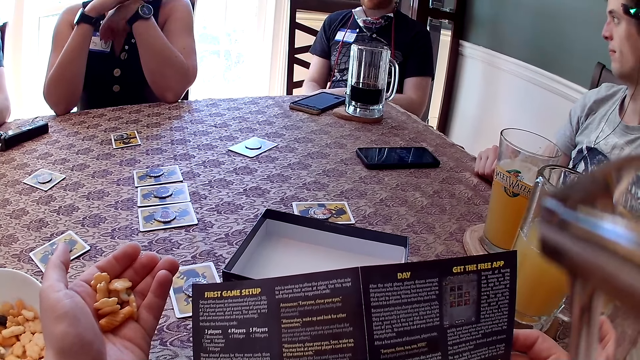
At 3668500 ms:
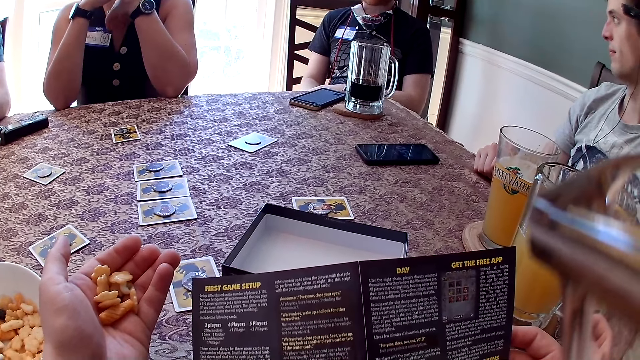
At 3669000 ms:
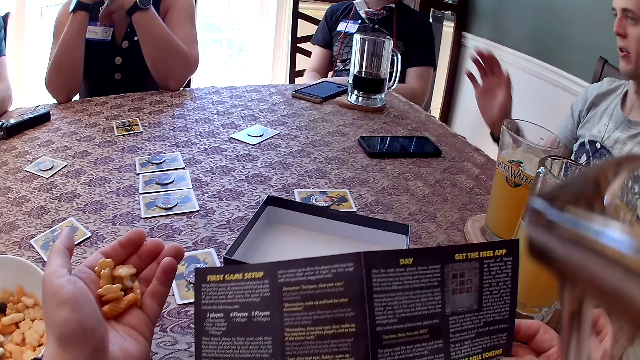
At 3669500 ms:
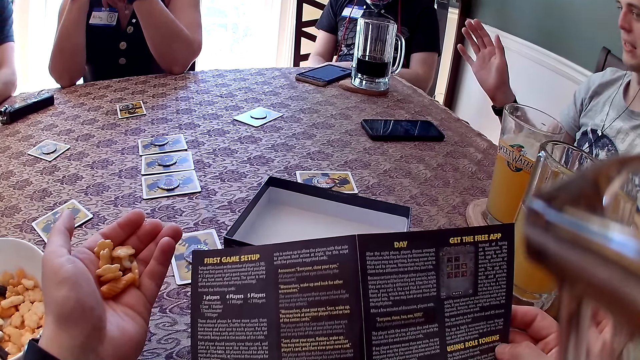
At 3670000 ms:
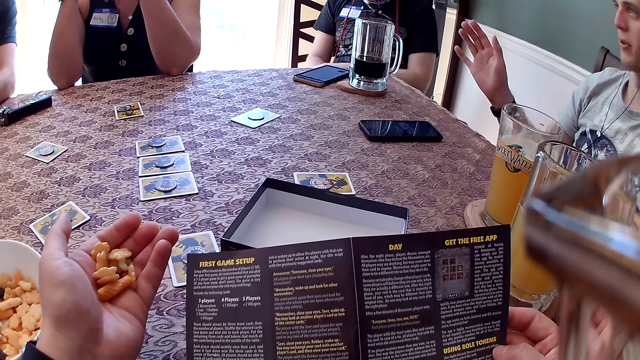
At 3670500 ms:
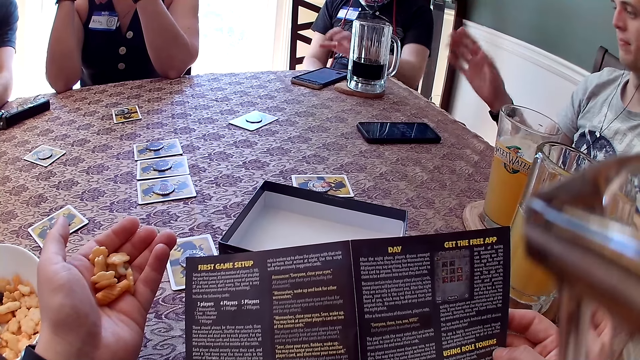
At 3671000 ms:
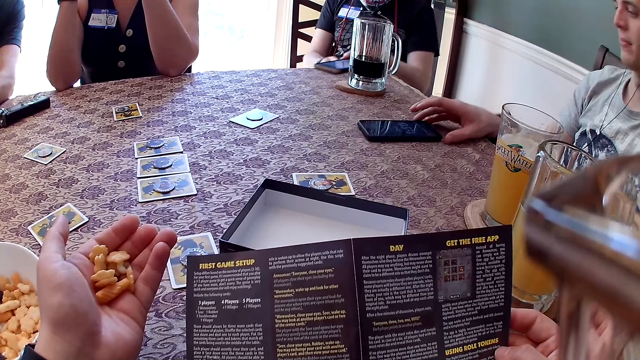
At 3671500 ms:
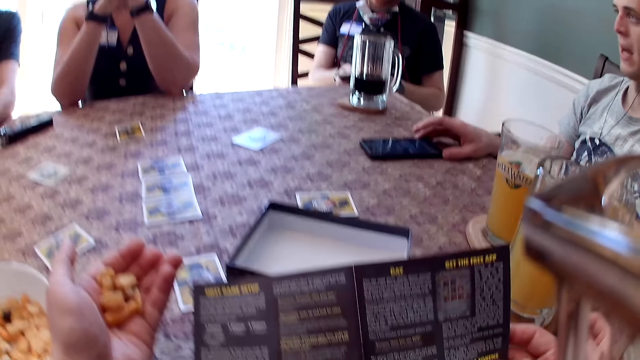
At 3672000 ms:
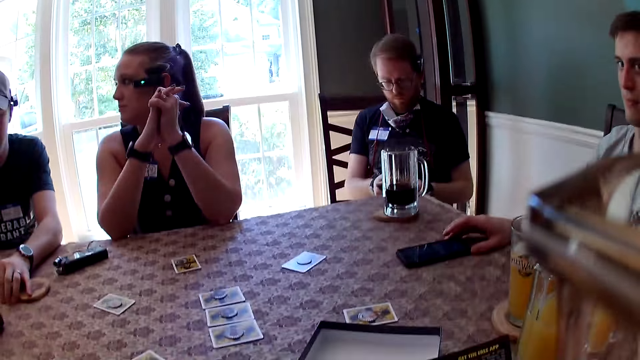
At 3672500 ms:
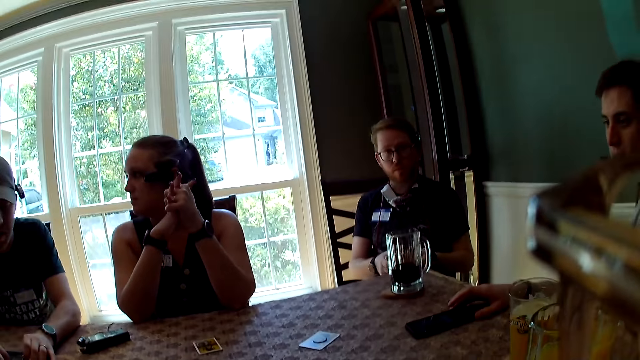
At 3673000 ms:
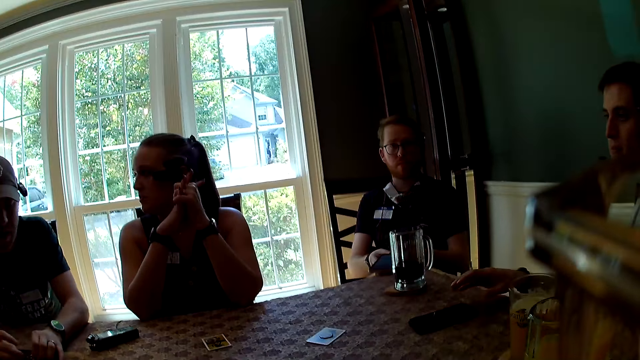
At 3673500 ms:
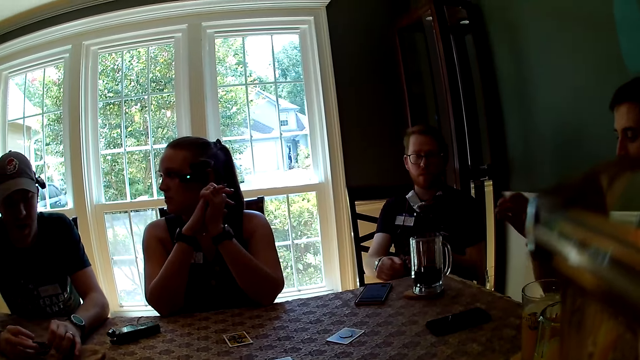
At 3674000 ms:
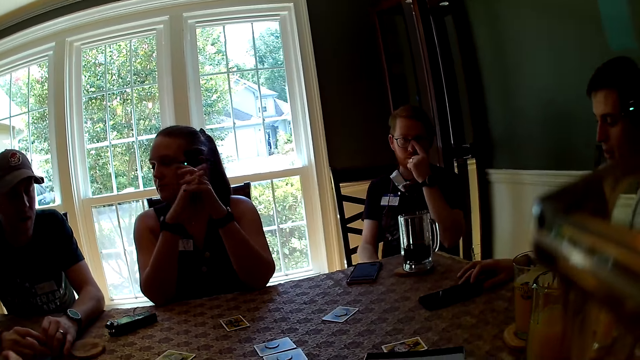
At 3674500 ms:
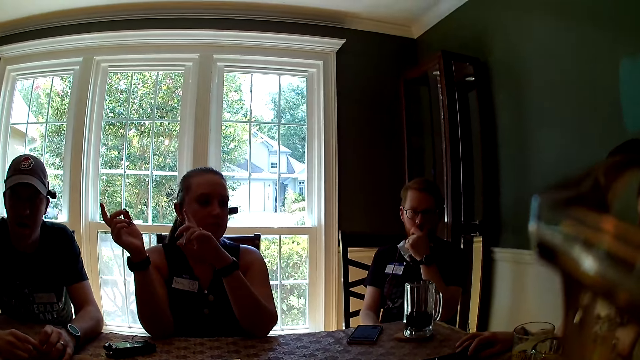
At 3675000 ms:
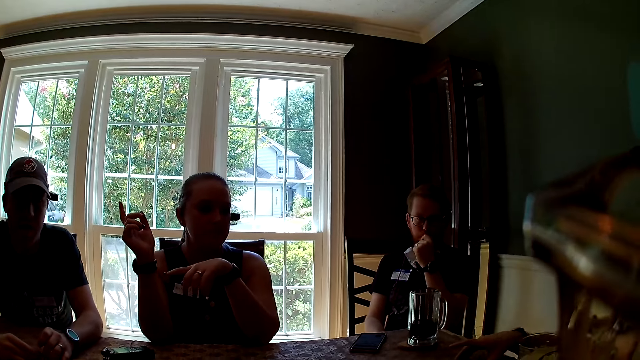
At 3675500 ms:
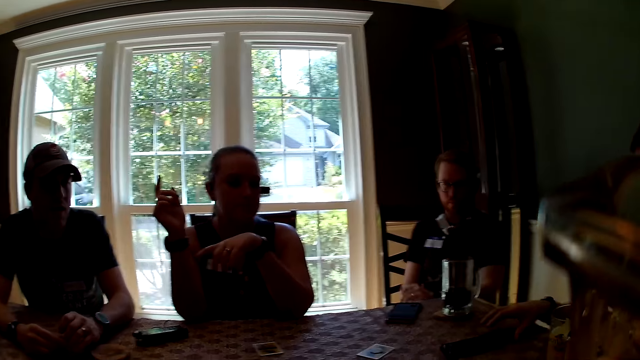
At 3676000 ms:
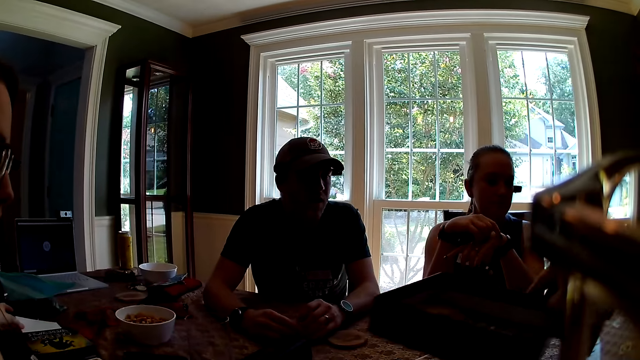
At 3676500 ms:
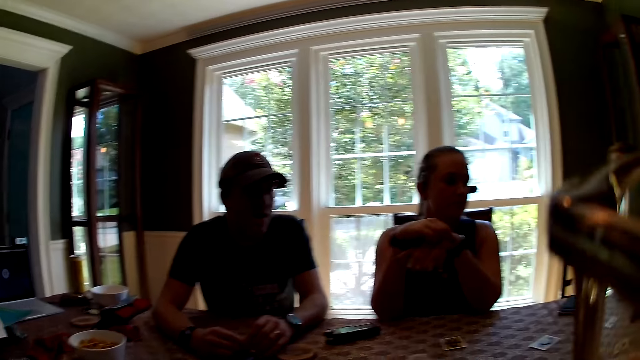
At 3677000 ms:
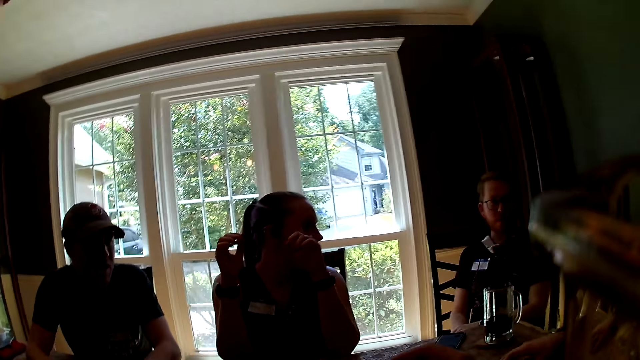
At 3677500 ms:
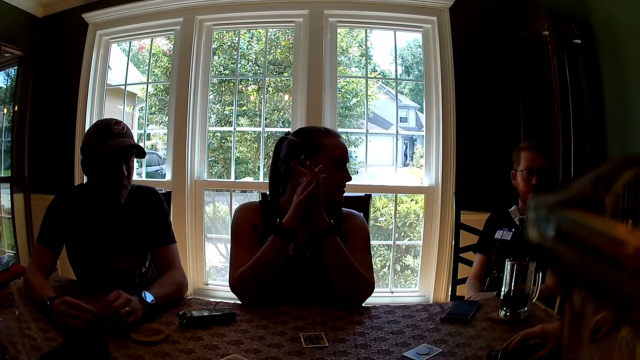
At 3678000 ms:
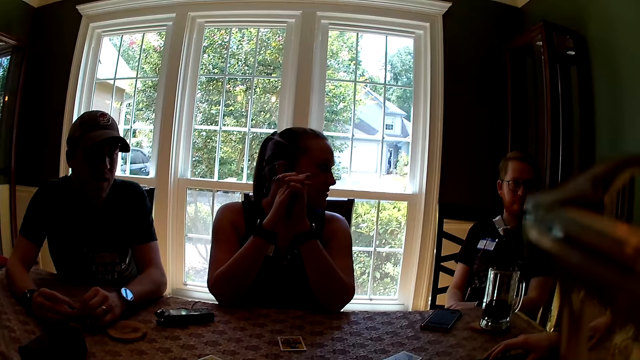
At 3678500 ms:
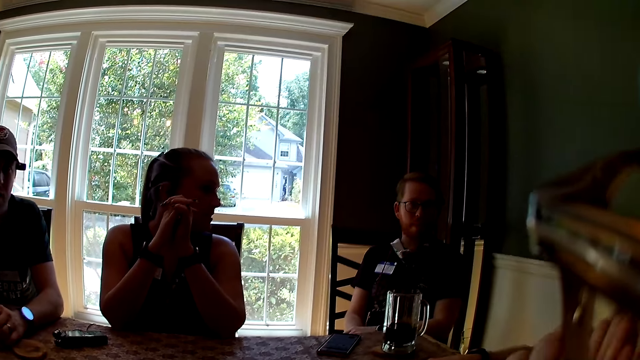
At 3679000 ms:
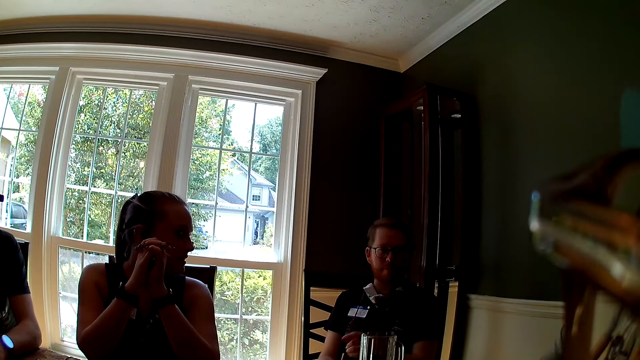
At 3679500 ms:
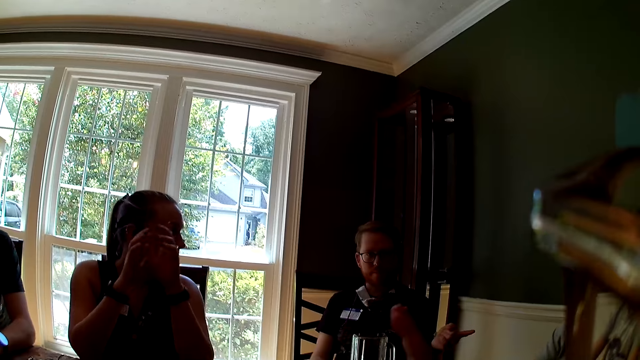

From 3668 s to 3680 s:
The camera wearer reads a paper. A man picks up a phone from the table with his left hand. Another man touches the phone on the table with his right hand. A man interacts with a lady. The first man drops the phone on the table with his right hand. The other man presses the phone with his right hand. The camera wearer looks around a room. She passes a paper carton to a woman with her right hand. A man interacts with the lady.

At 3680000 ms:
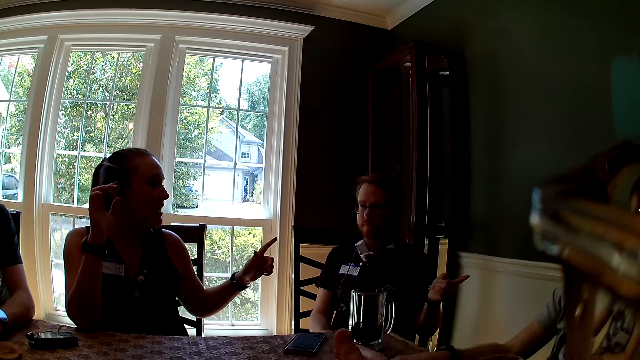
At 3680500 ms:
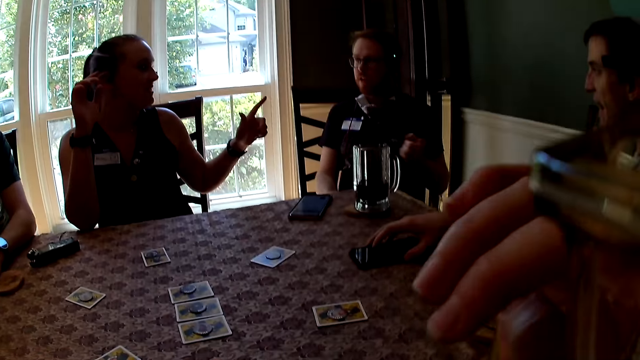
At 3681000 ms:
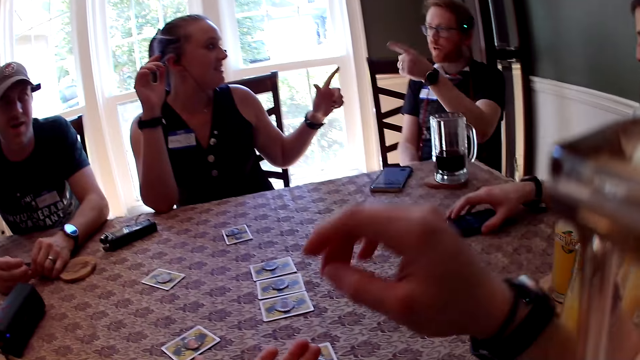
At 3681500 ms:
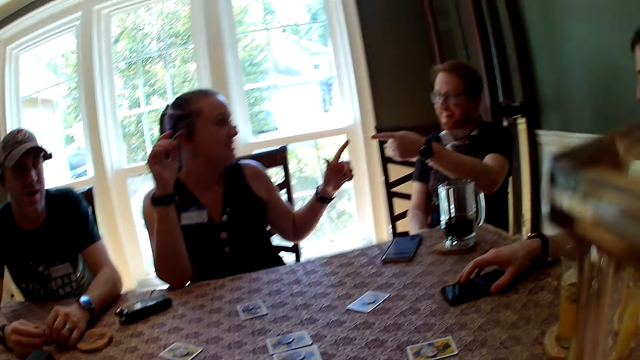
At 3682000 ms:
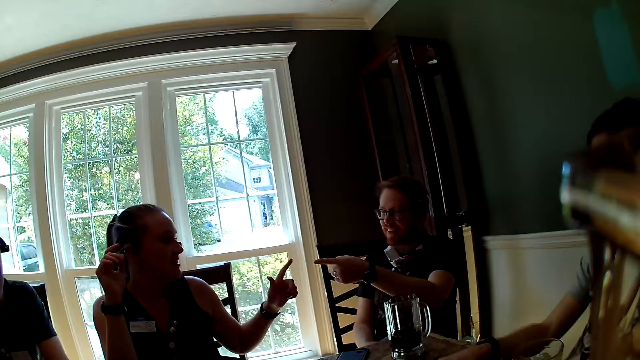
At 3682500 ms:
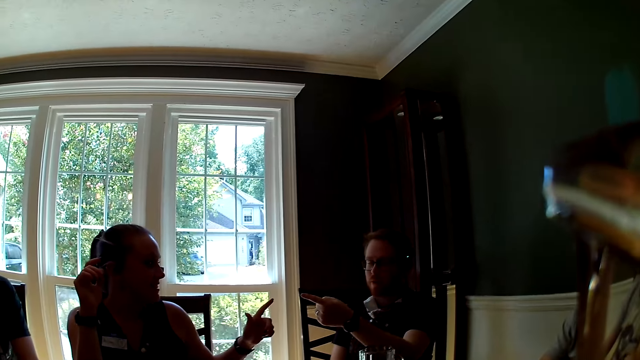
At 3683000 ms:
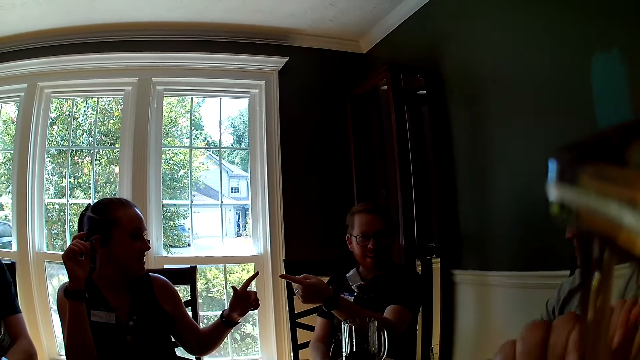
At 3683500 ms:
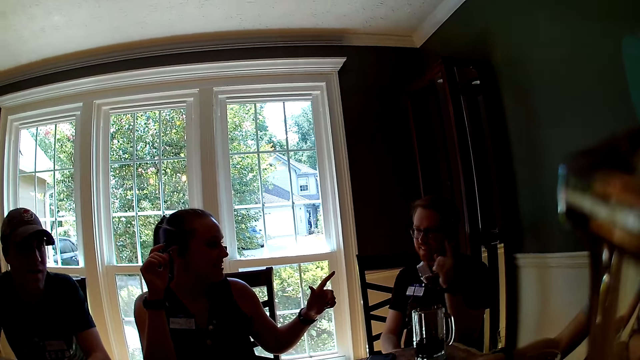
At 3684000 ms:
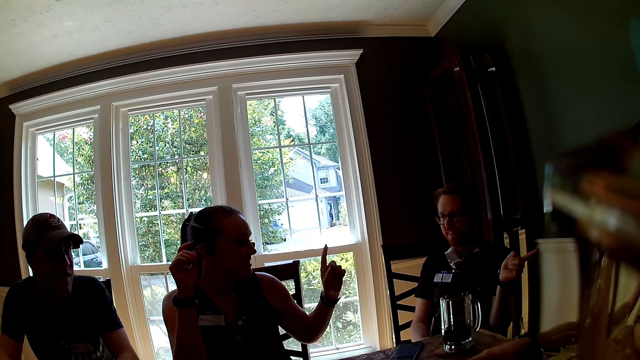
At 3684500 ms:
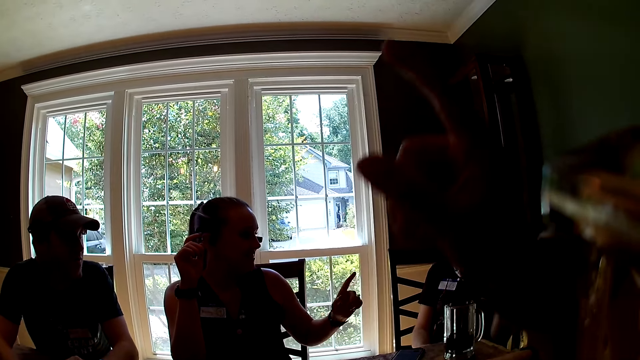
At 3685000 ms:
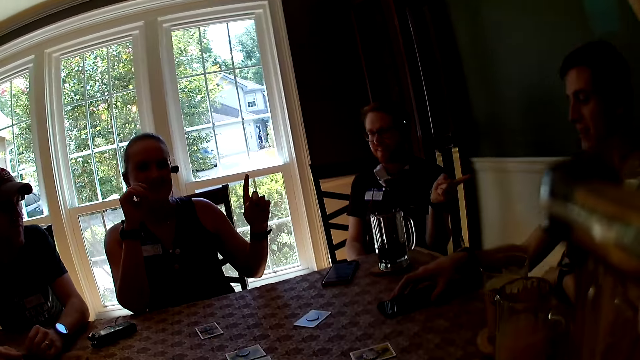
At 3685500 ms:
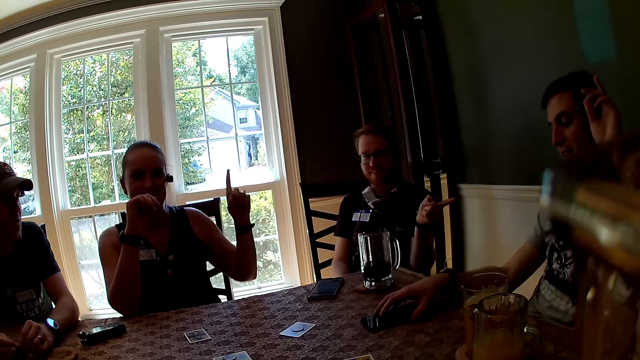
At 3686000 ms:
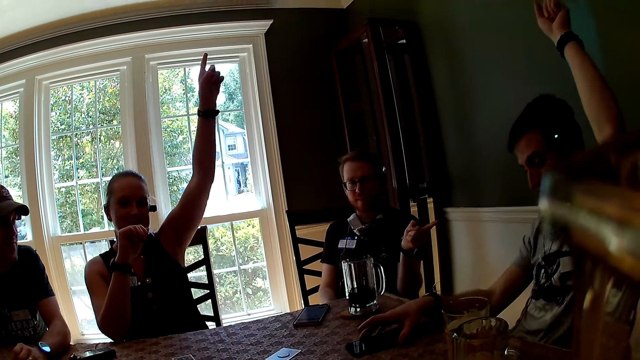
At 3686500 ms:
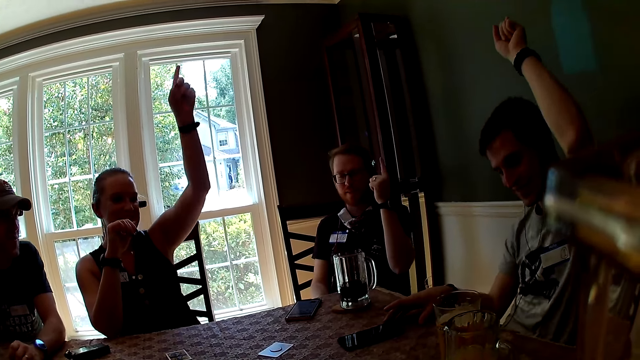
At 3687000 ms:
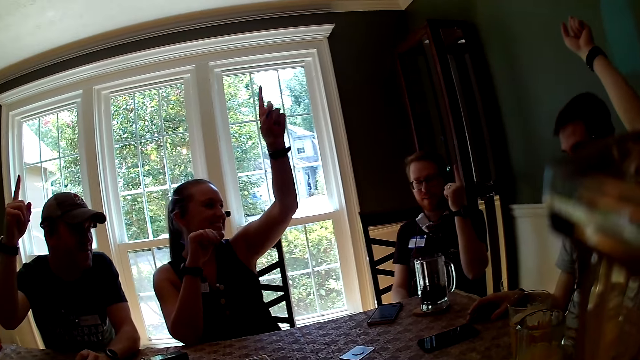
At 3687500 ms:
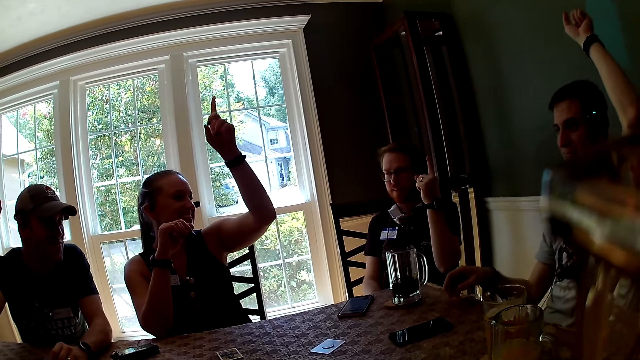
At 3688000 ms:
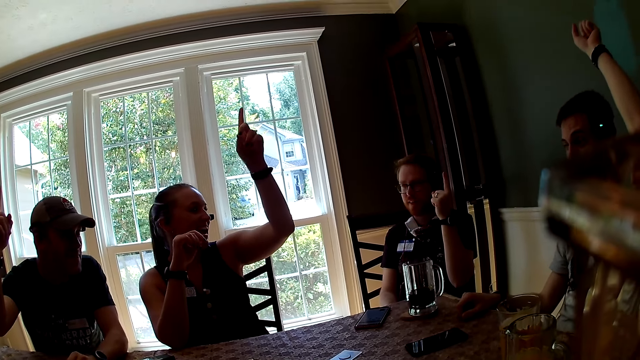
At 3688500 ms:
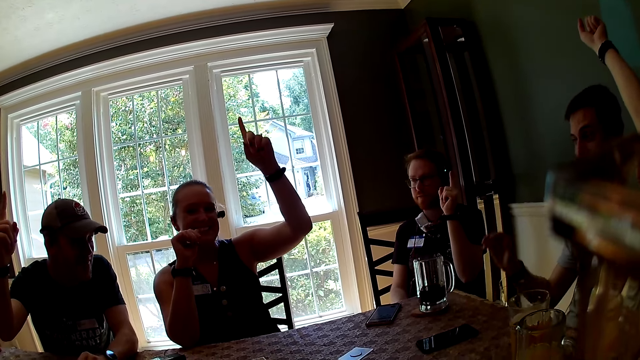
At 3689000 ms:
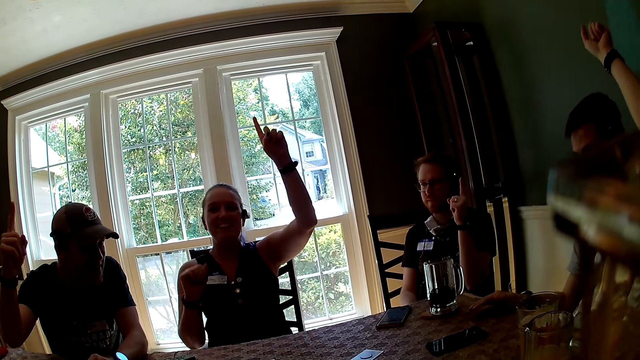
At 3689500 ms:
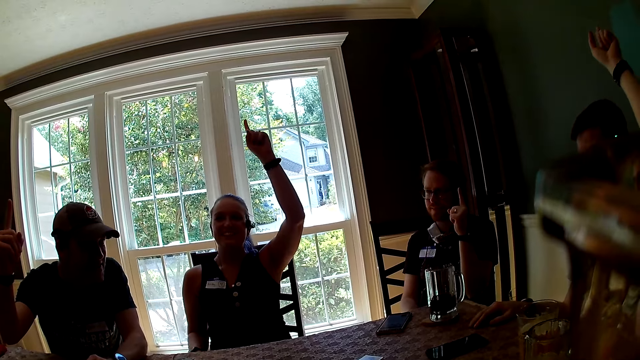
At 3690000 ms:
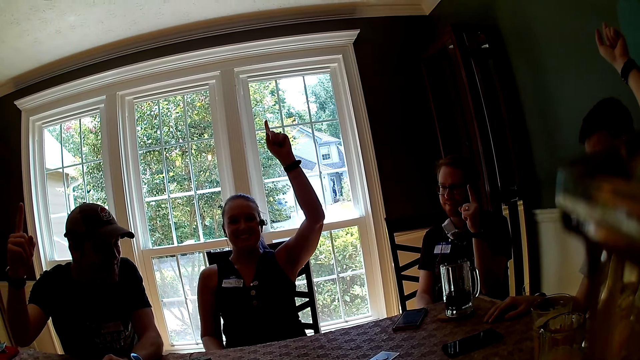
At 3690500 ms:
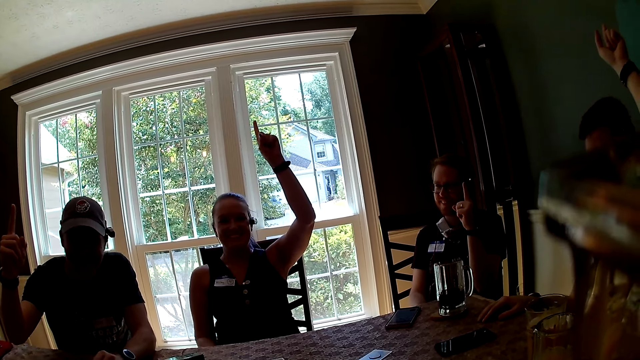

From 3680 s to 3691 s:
A man points at another man with his left hand. A lady interacts with a man. The other man holds the phone with his right hand. The lady points at the first man with her left hand. The first man points to the lady with his left hand. The camera wearer looks around a room. The first man points to the other man with his left hand. The other man interacts with the lady. The lady raises her left hand. The other man raises his left hand. Another man raises his right hand. The lady interacts with the camera wearer.
